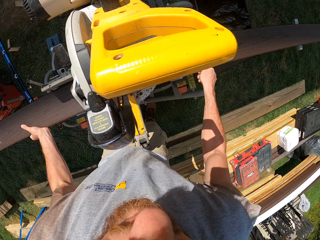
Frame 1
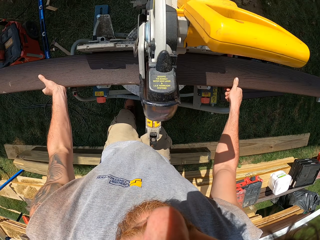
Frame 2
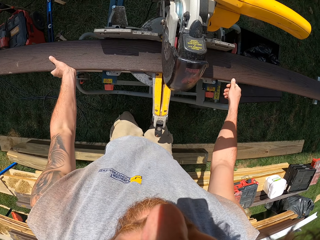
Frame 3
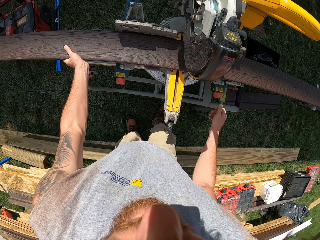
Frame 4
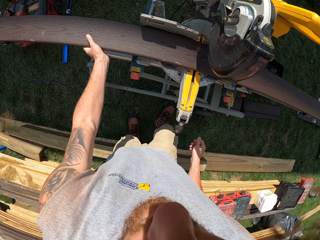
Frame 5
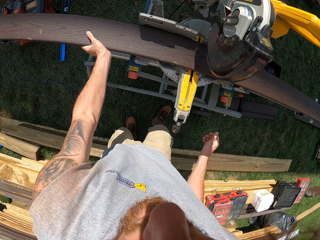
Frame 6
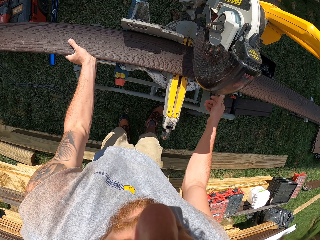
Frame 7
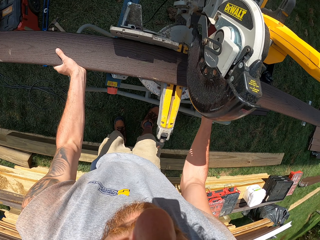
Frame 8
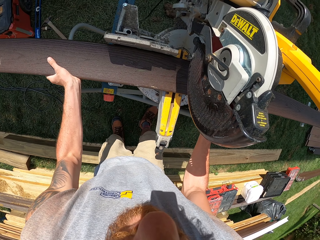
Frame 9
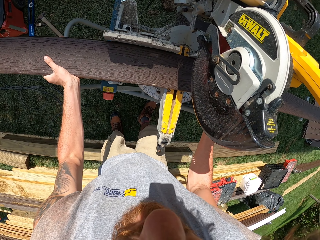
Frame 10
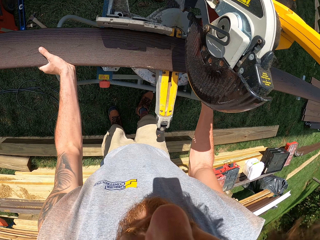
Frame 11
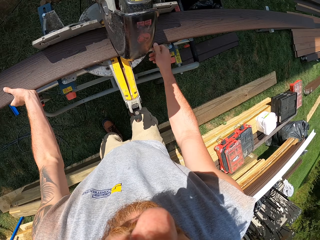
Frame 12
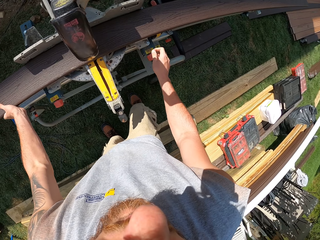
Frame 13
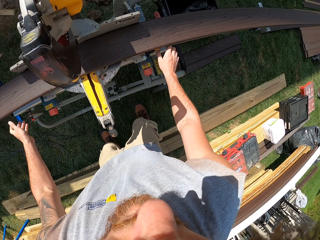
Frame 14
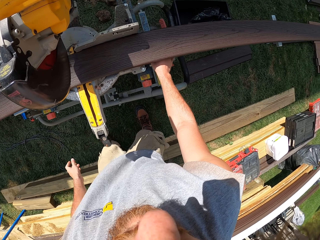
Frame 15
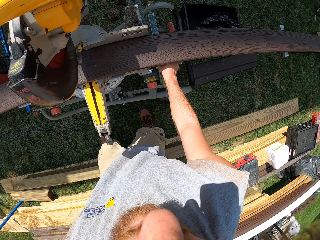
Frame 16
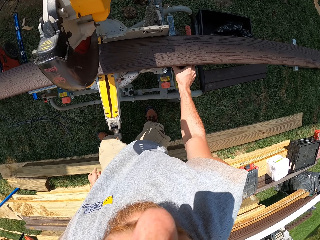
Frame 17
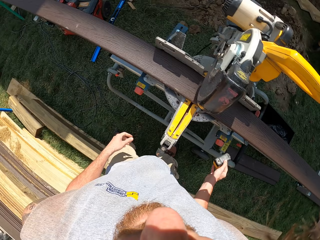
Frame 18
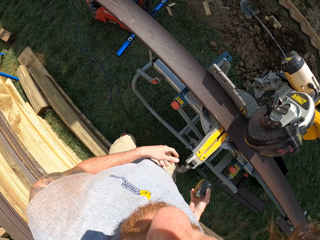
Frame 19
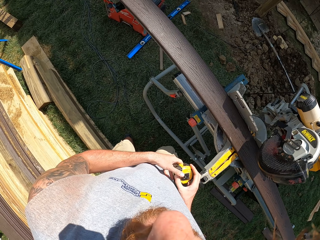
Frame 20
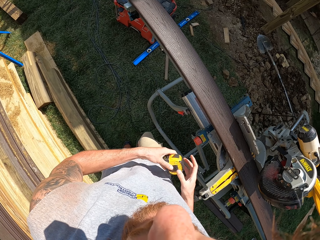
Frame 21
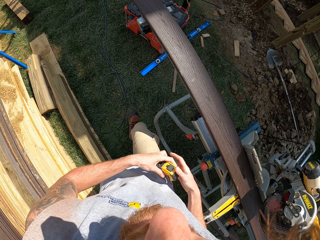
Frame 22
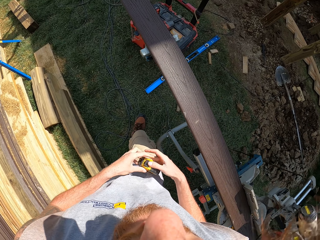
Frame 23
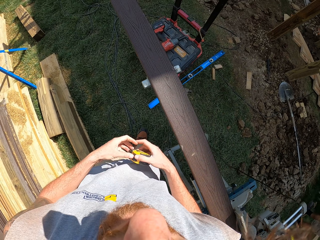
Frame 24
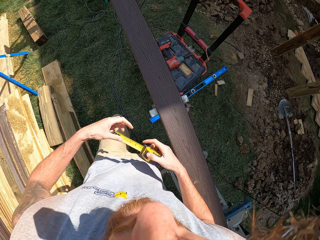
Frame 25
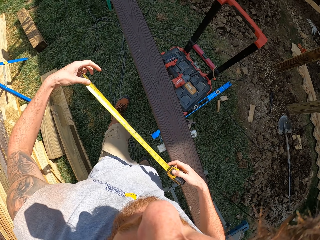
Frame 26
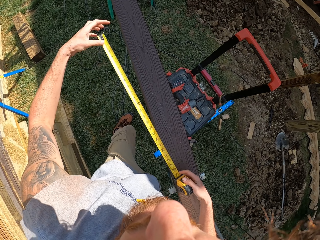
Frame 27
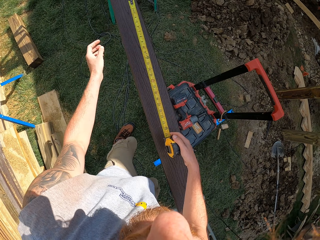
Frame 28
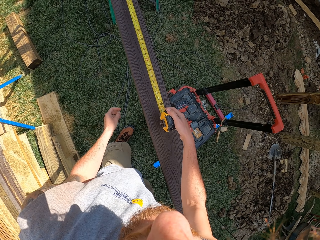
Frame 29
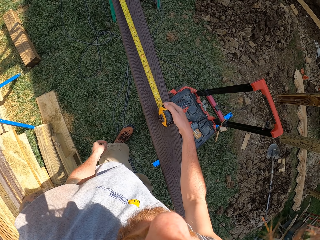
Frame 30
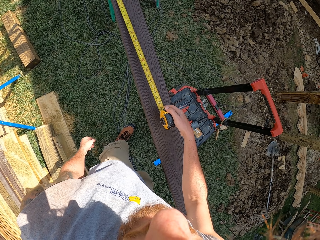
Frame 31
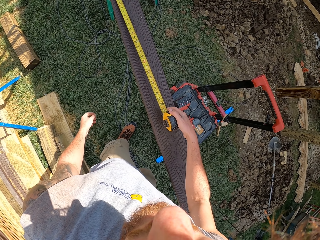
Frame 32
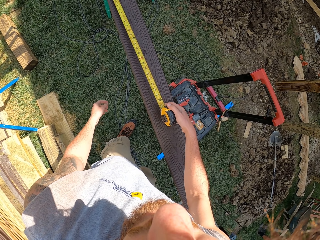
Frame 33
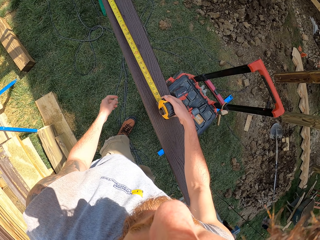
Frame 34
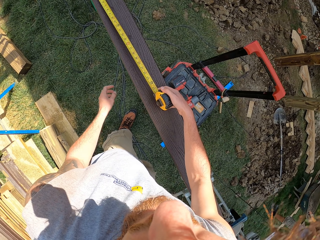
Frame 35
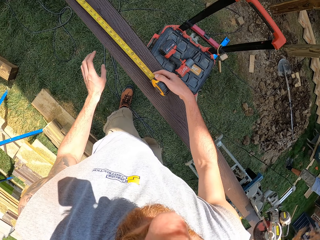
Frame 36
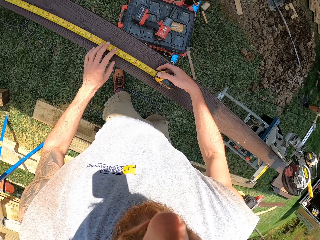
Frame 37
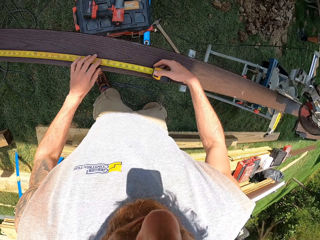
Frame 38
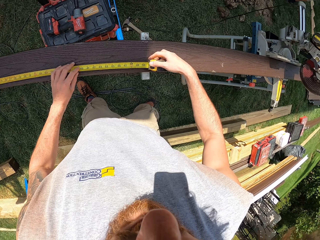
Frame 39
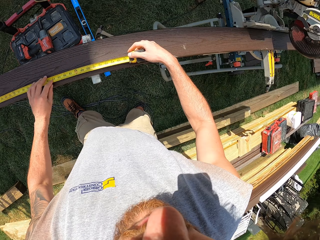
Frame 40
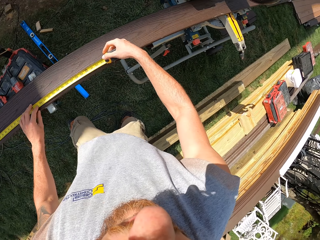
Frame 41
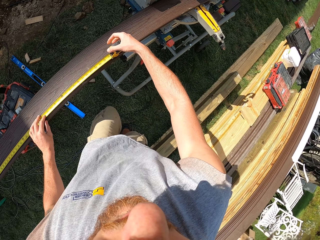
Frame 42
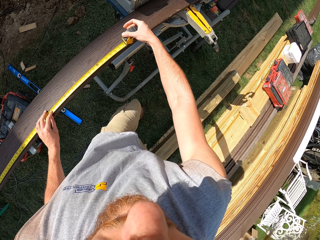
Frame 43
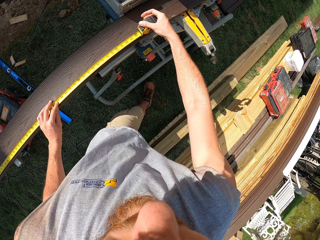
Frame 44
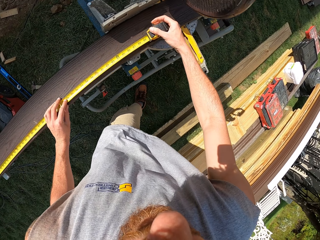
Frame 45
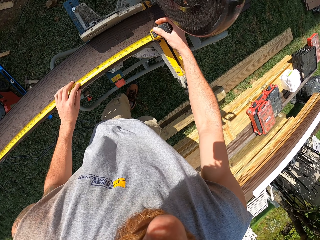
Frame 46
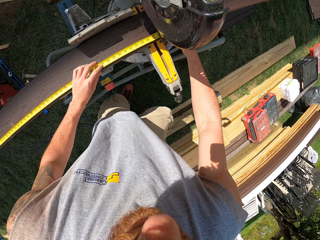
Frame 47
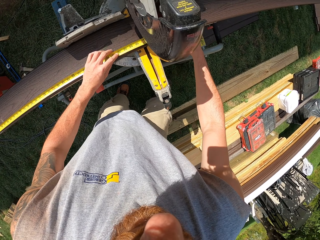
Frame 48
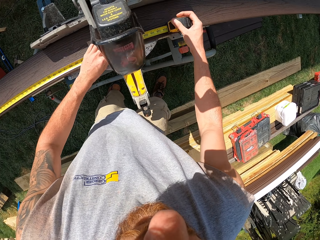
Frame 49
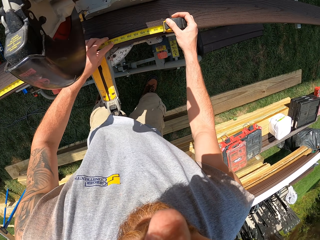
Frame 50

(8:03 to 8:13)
The camera wearer picks up a tape measure. They straighten the tape measure. They measure the piece of timber.

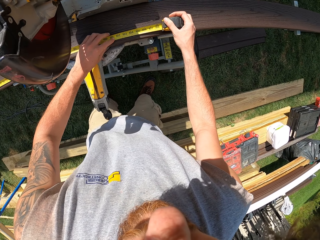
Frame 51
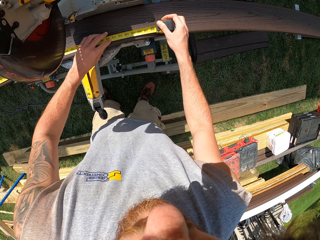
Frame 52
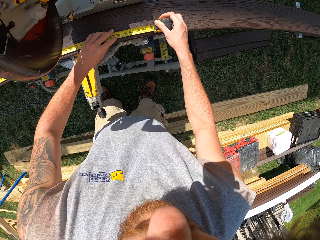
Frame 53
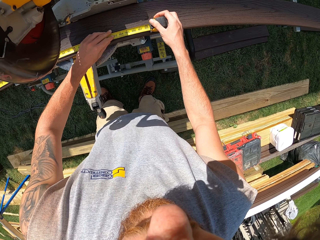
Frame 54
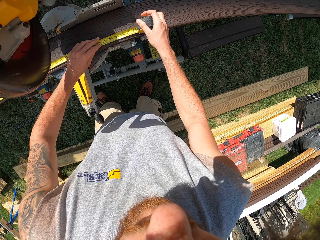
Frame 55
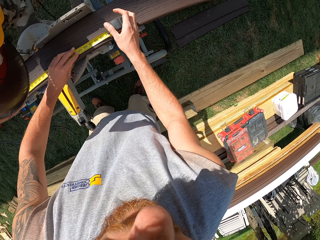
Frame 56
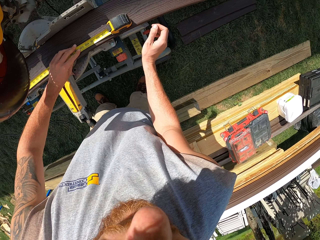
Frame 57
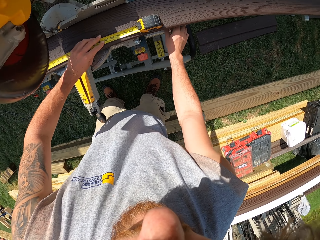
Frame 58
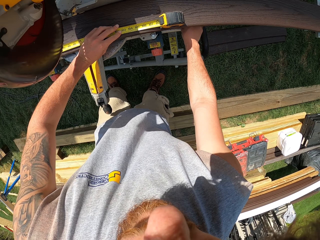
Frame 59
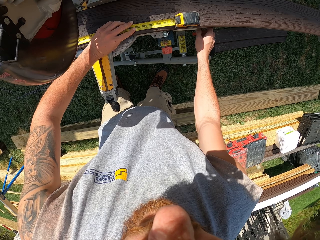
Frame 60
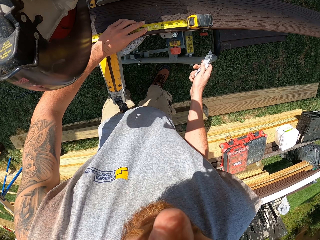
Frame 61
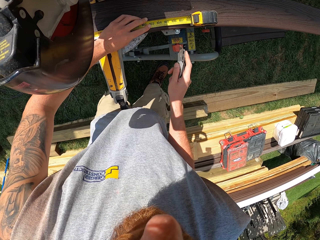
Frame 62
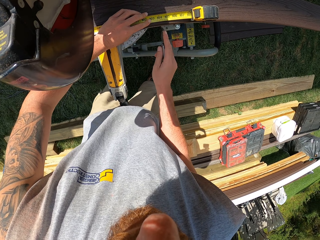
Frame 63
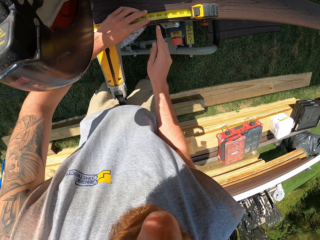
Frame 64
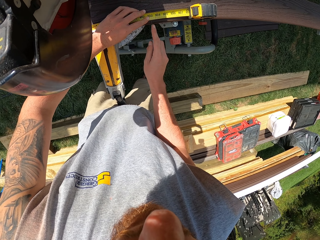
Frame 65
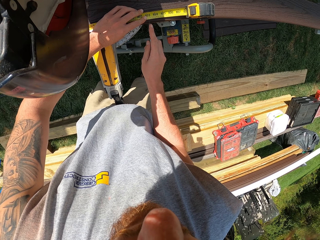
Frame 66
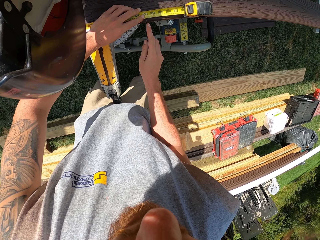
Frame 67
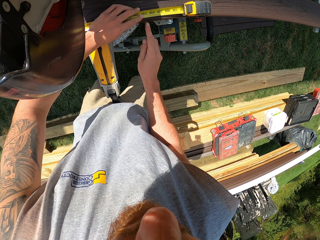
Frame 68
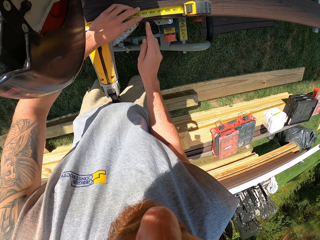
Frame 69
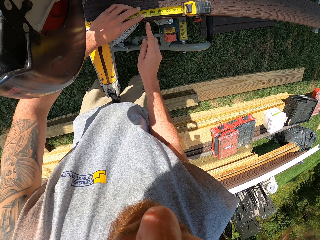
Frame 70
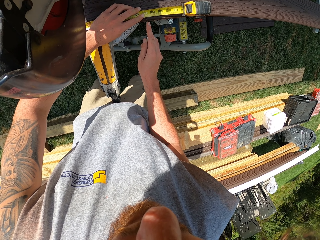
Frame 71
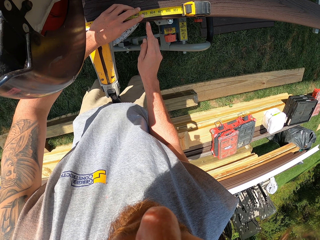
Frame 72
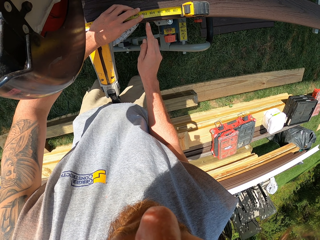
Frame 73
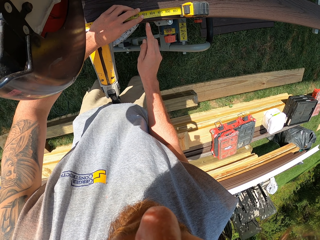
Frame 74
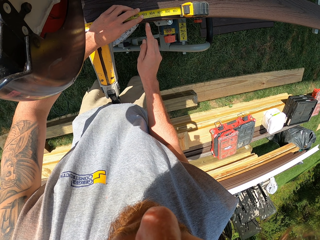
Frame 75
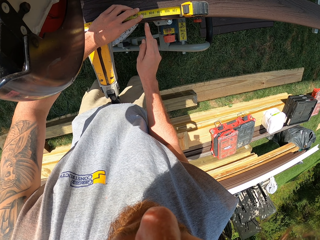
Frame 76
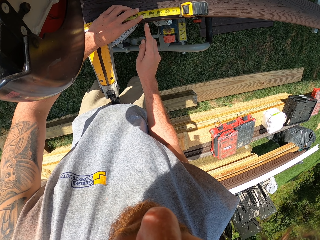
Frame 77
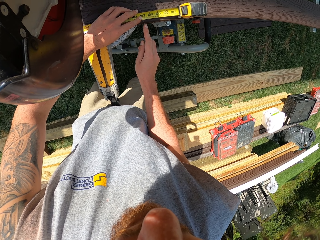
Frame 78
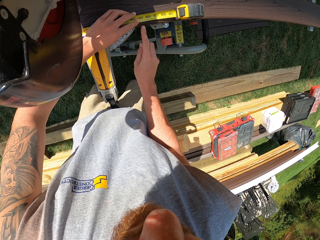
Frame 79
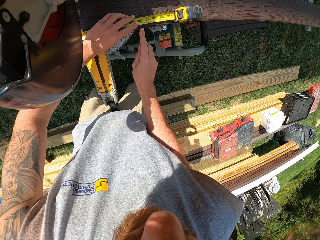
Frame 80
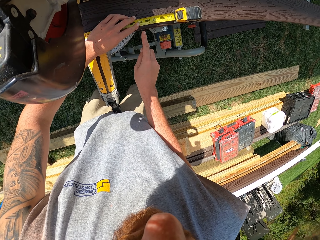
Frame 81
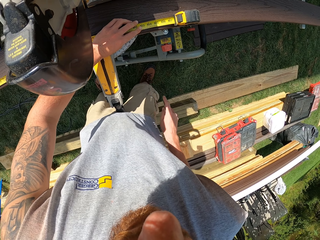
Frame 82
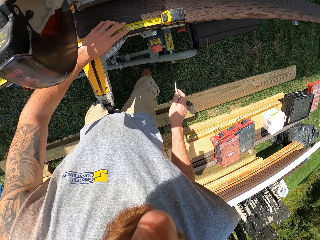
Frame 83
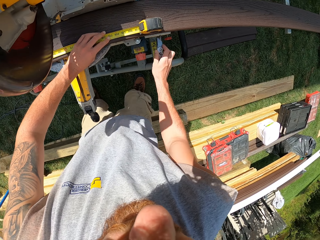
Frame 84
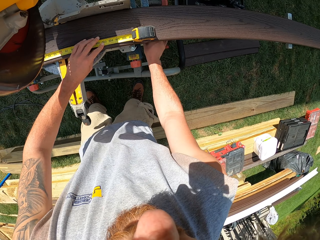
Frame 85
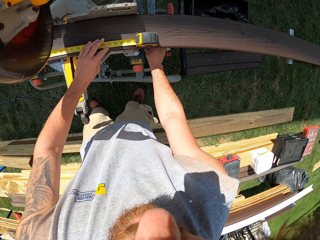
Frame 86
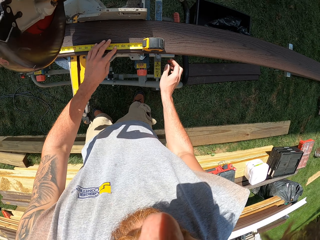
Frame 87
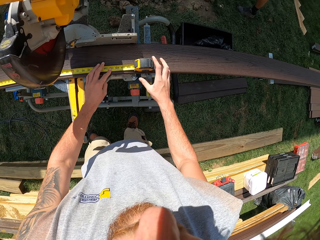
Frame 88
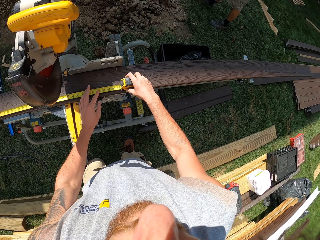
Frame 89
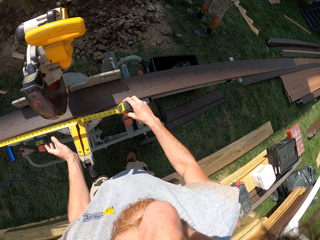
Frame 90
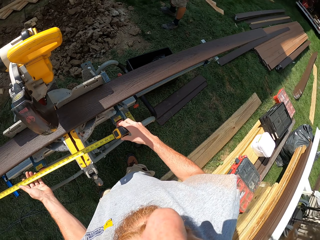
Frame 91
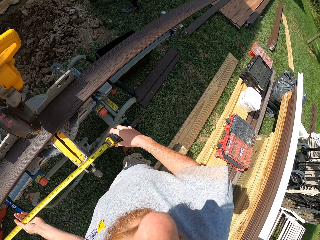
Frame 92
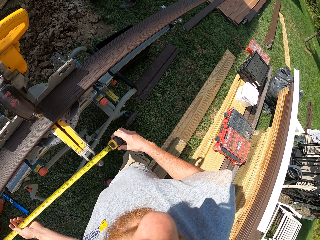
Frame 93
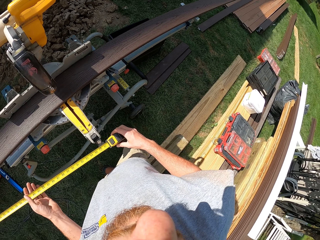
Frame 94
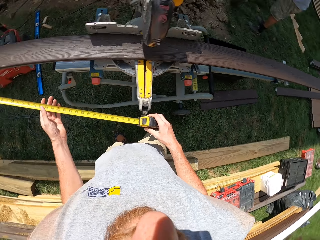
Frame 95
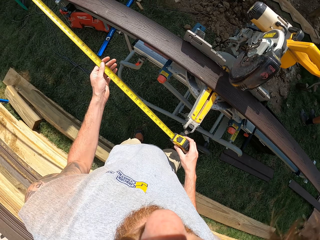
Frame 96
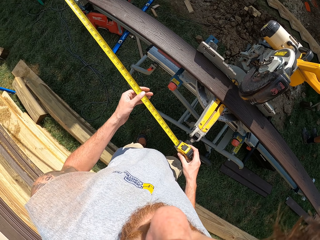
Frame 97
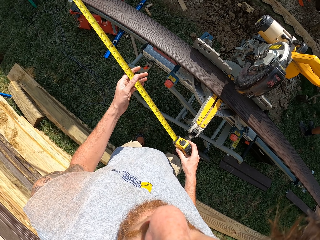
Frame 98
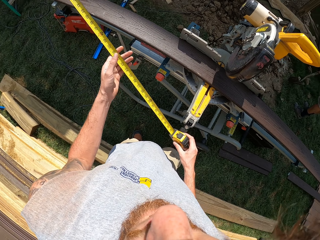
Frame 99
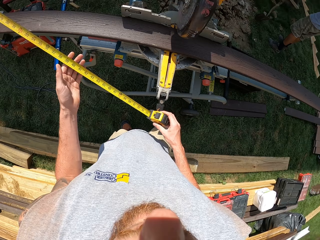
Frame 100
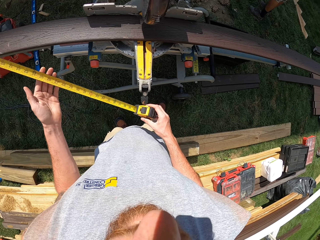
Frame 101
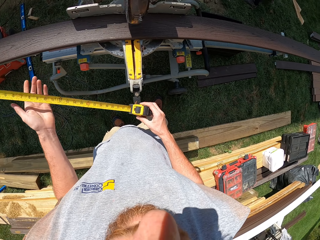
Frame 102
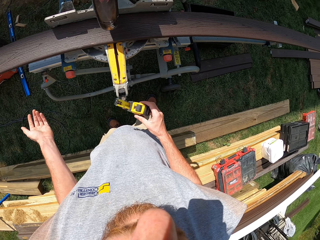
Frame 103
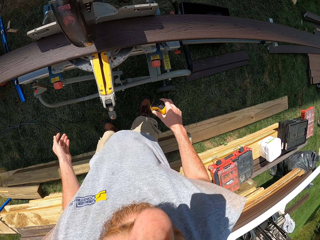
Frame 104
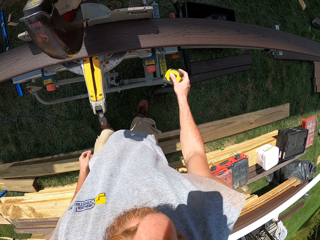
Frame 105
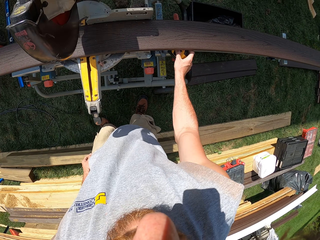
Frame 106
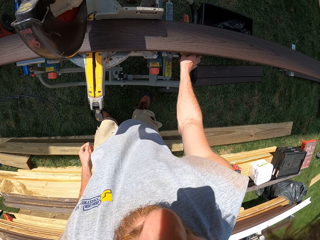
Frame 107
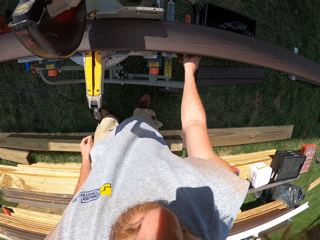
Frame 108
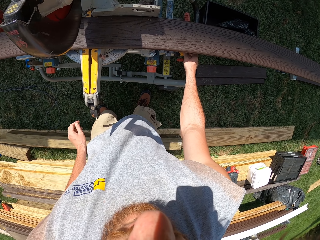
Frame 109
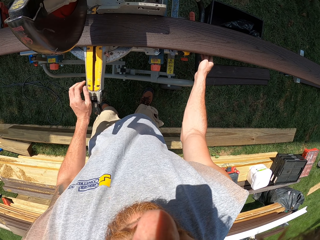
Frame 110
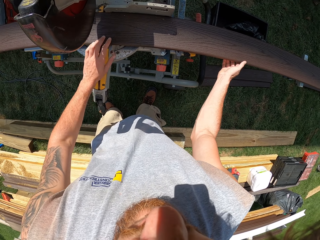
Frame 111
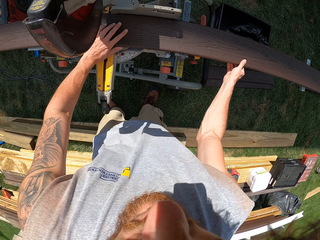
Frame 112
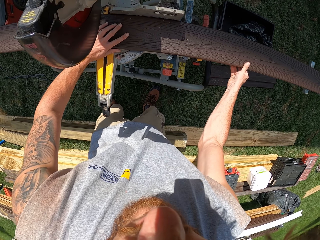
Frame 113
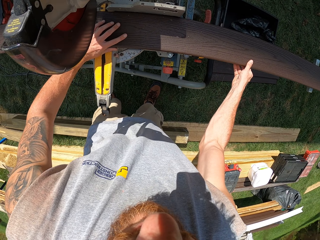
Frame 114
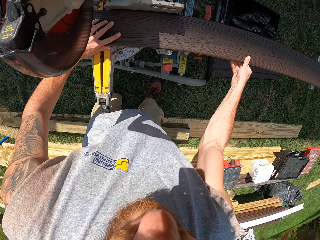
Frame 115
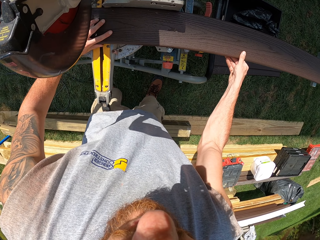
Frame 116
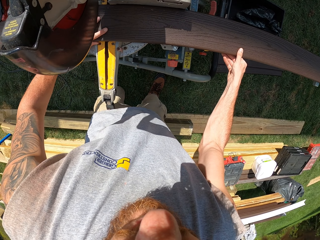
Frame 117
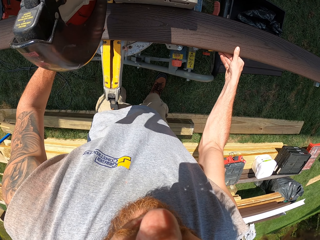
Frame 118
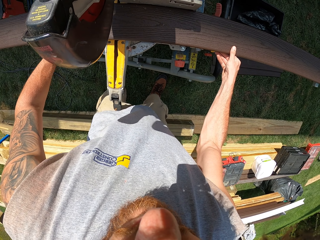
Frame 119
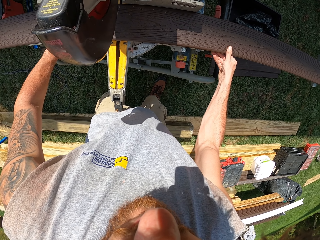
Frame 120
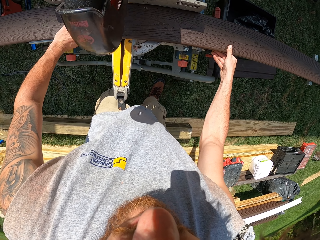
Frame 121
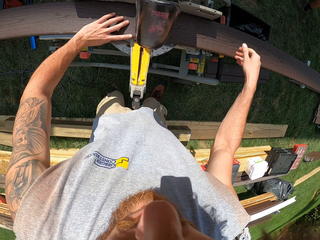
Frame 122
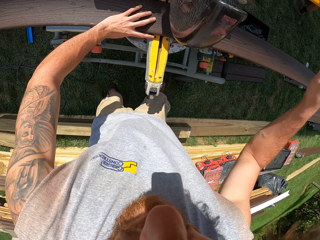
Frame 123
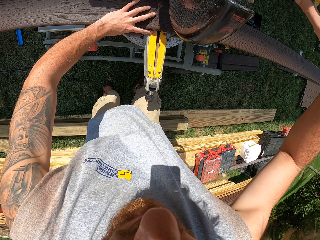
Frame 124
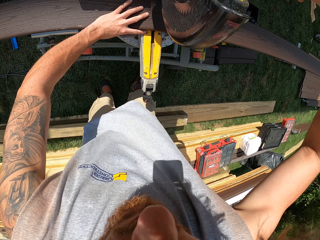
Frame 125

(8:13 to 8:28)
The camera wearer picks up a pocket knife. They mark the timber. They cut the wood with the pocket knife. They place down the pocket knife. They pick up a tape measure. They roll in the tape measure. They place down the tape measure. They fit the timber in the timber cutter. They push the wood.
